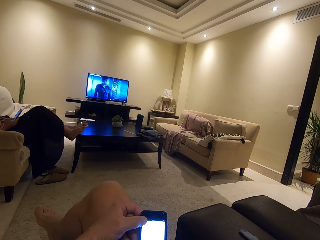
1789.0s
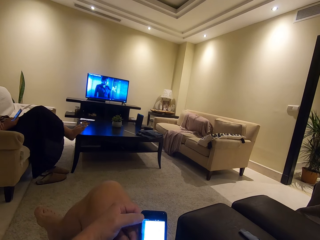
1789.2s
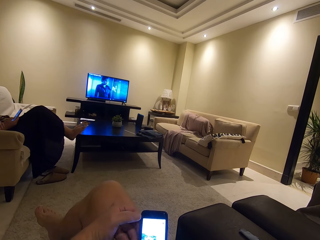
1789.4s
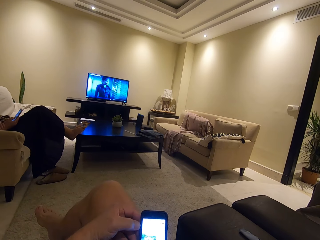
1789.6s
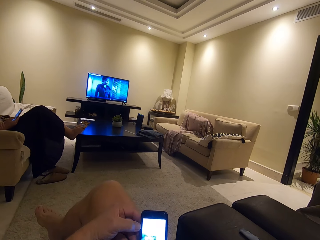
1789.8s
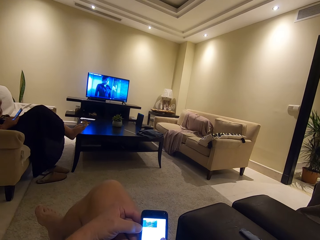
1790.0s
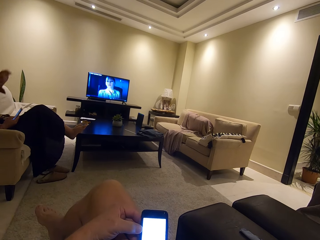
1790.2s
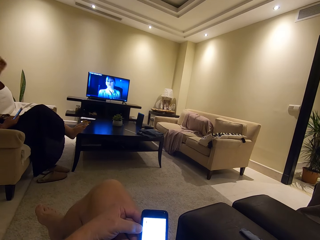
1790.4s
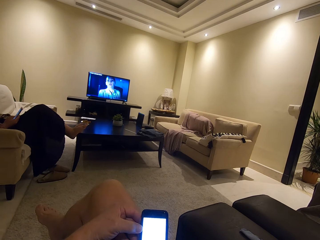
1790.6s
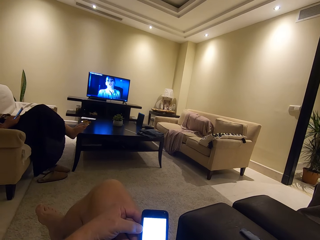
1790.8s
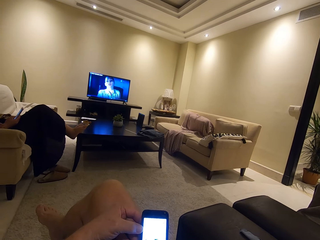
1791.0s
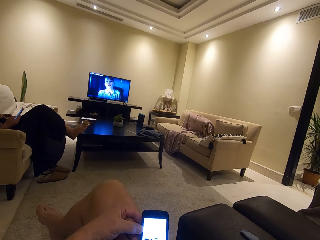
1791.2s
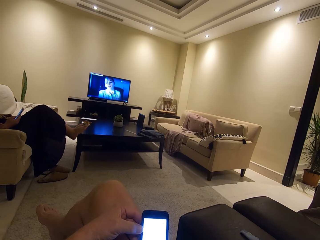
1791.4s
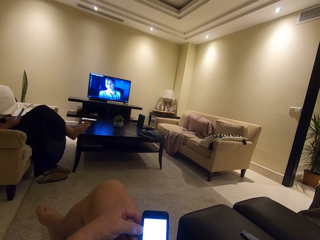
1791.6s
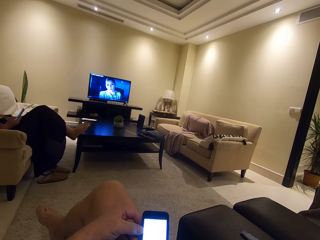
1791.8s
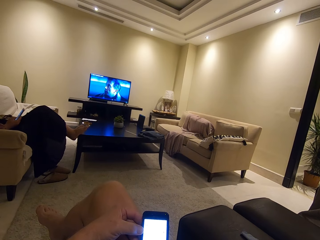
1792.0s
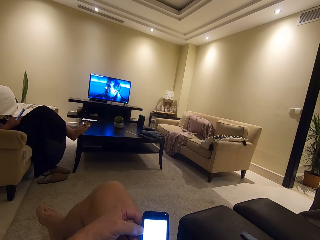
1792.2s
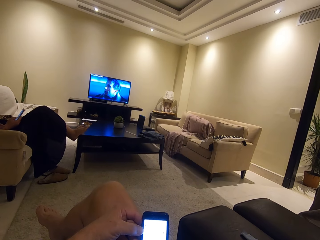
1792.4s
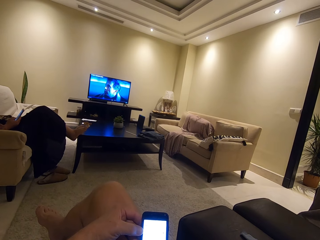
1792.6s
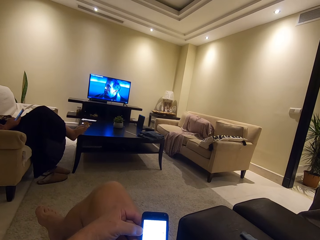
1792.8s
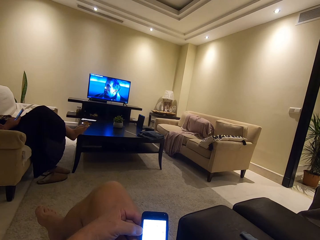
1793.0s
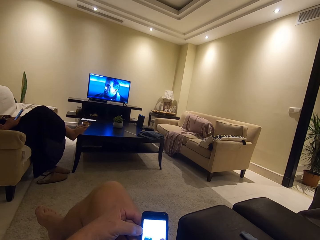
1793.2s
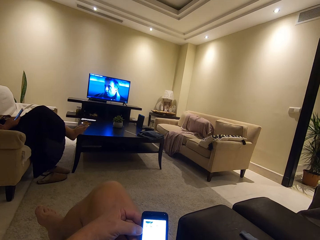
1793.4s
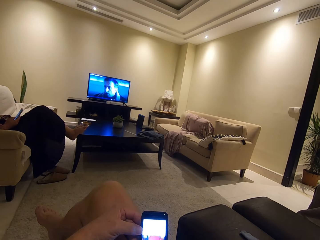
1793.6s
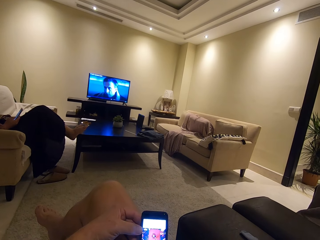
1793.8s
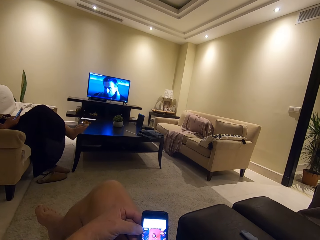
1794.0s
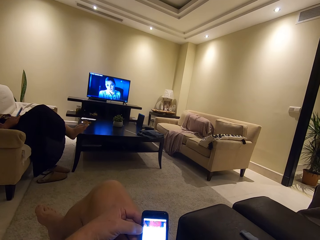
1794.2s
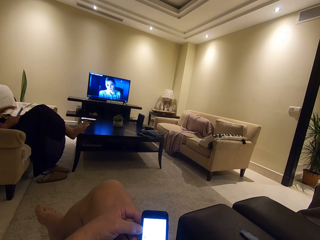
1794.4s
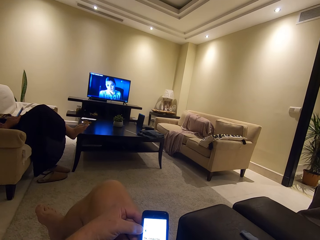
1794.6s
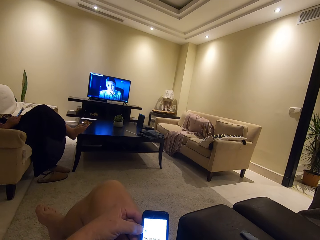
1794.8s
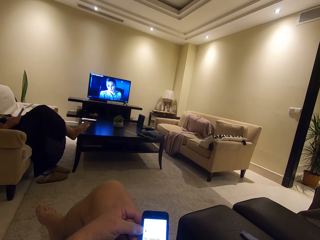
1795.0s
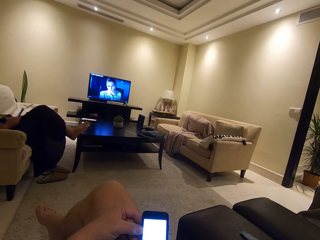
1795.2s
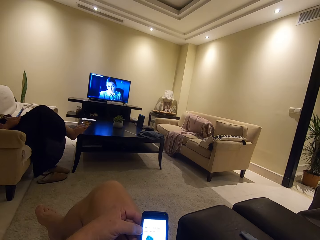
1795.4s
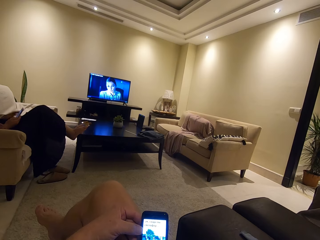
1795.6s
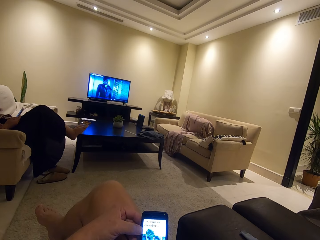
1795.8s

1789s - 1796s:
A person raises the hand.

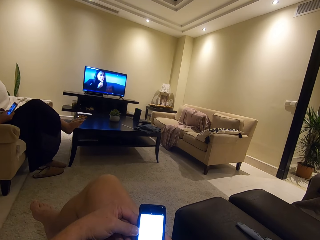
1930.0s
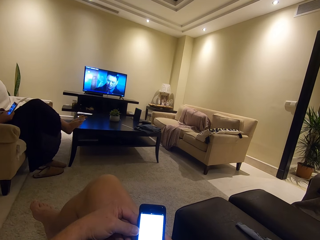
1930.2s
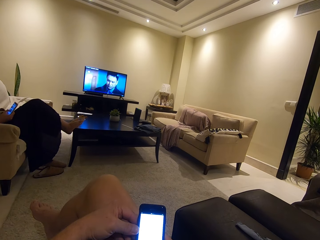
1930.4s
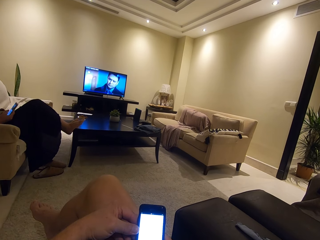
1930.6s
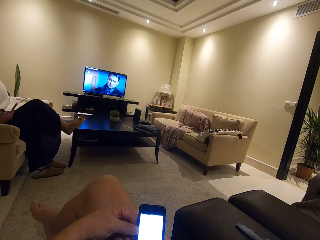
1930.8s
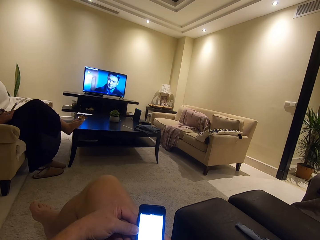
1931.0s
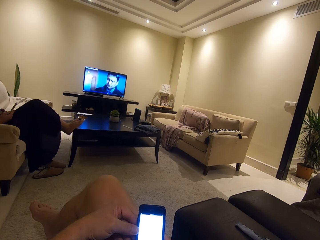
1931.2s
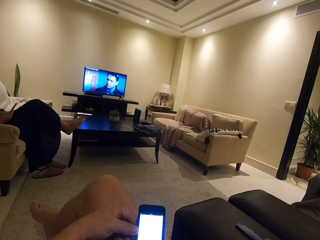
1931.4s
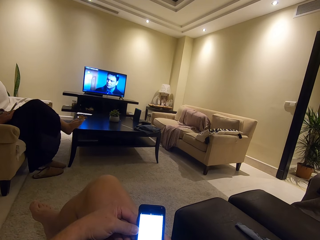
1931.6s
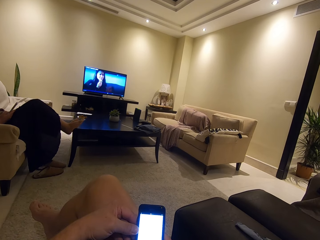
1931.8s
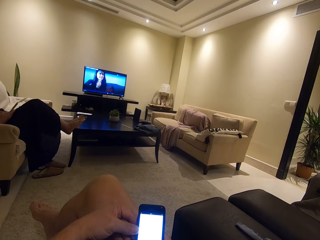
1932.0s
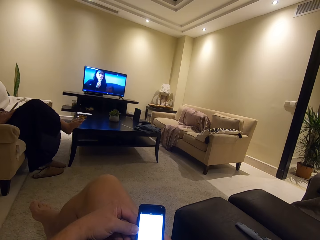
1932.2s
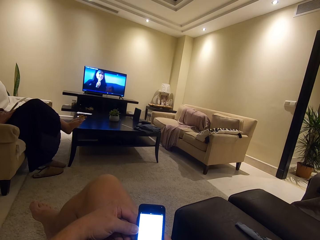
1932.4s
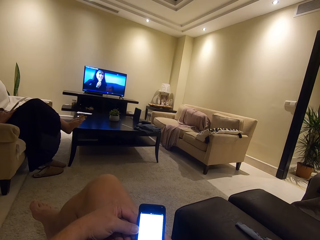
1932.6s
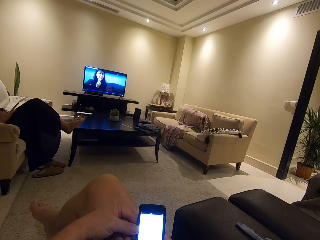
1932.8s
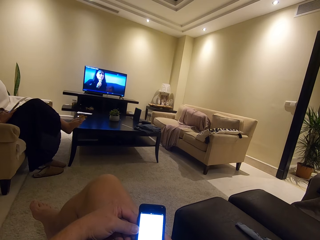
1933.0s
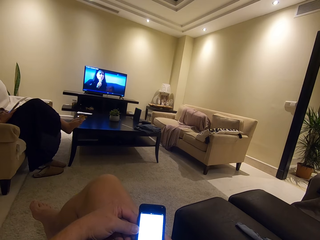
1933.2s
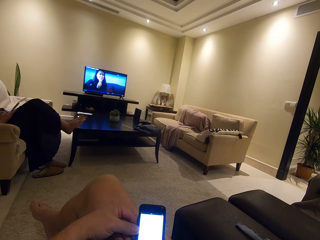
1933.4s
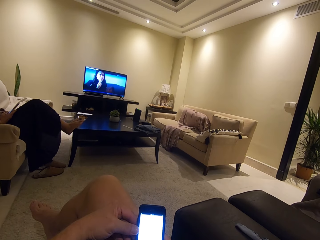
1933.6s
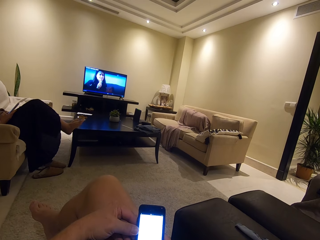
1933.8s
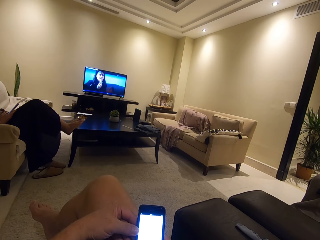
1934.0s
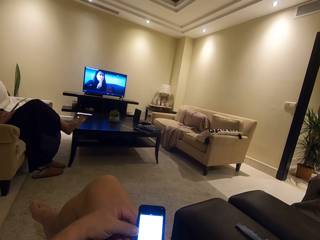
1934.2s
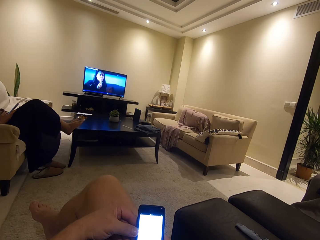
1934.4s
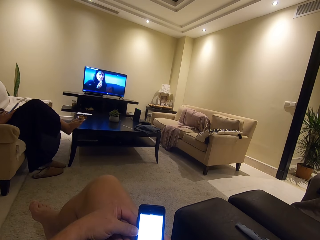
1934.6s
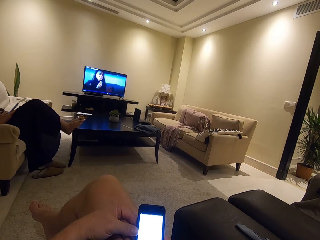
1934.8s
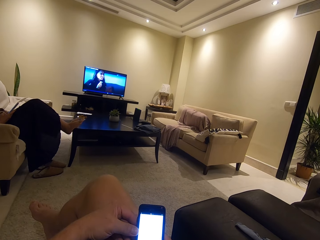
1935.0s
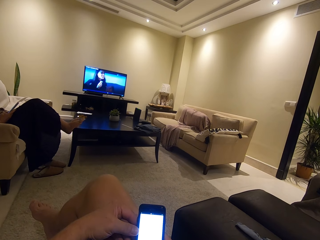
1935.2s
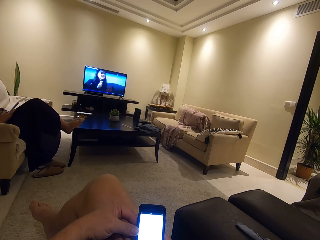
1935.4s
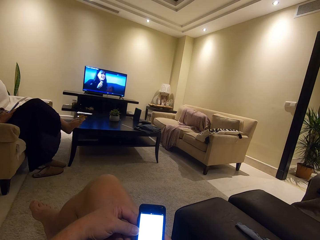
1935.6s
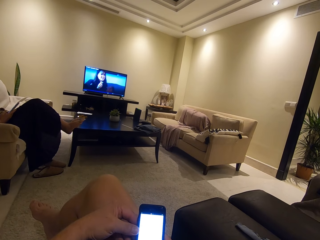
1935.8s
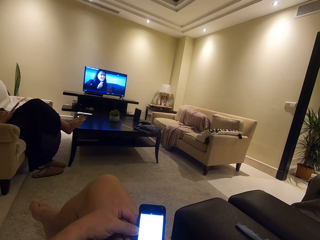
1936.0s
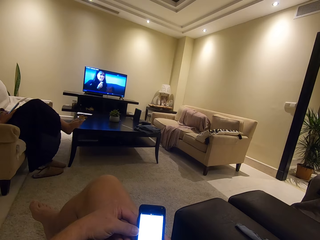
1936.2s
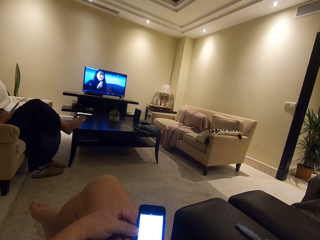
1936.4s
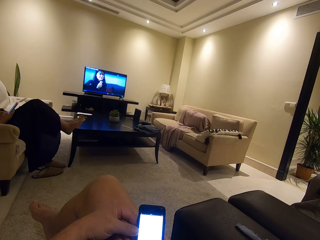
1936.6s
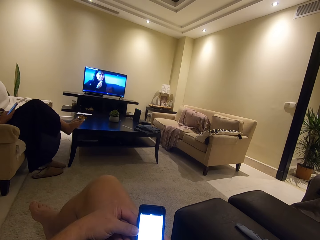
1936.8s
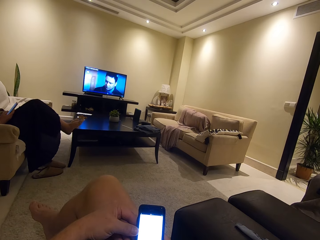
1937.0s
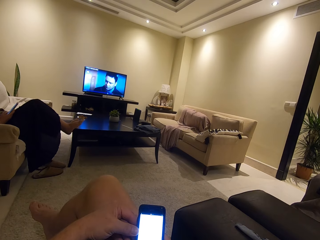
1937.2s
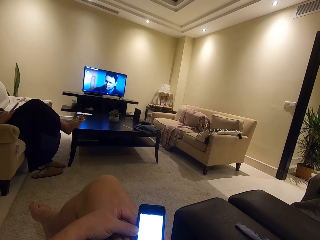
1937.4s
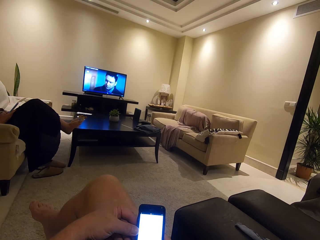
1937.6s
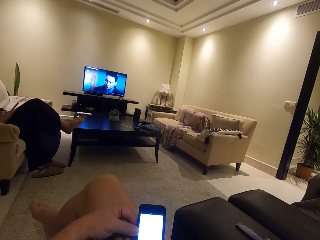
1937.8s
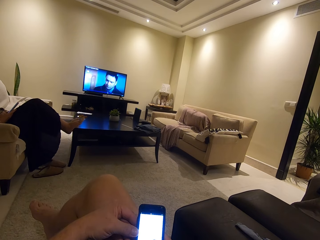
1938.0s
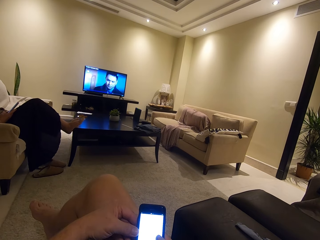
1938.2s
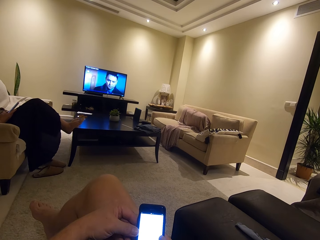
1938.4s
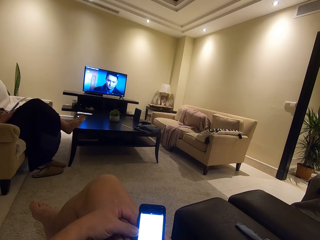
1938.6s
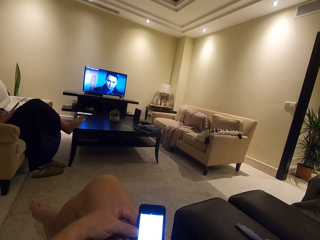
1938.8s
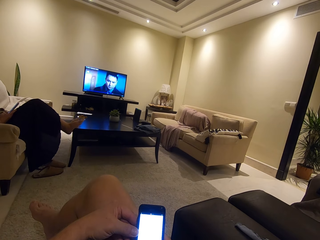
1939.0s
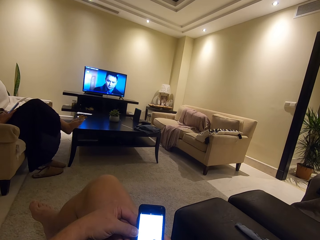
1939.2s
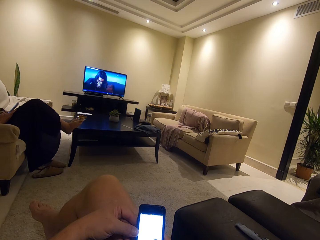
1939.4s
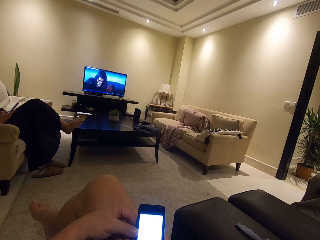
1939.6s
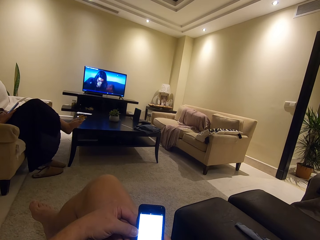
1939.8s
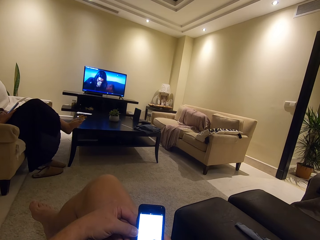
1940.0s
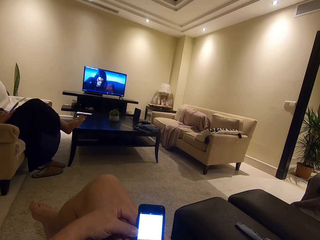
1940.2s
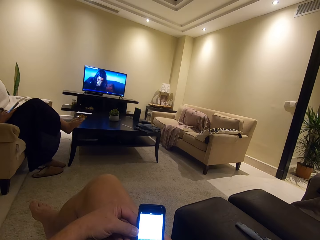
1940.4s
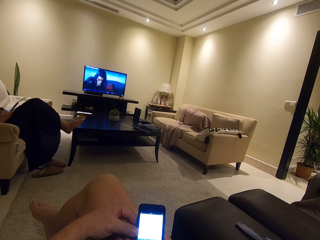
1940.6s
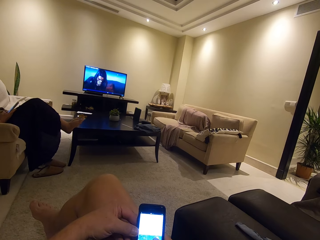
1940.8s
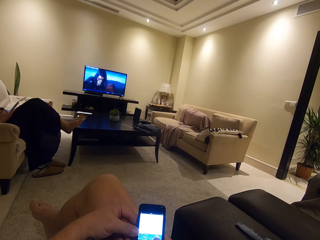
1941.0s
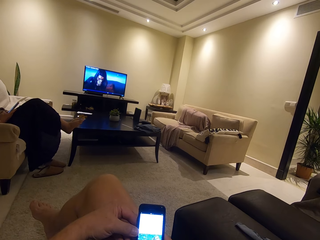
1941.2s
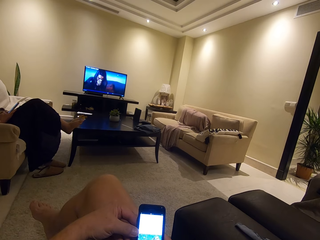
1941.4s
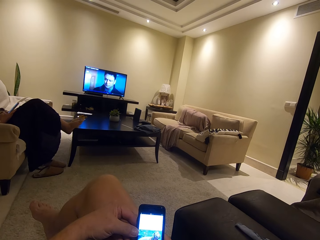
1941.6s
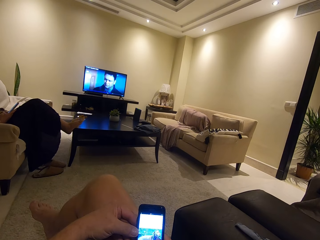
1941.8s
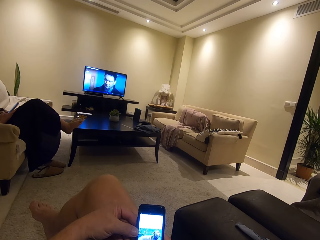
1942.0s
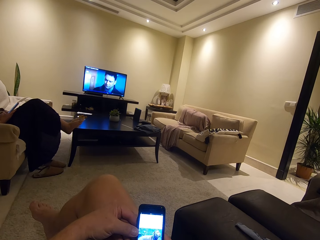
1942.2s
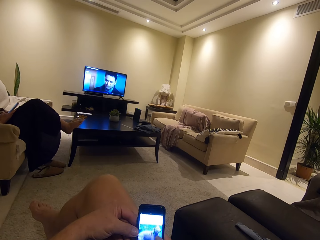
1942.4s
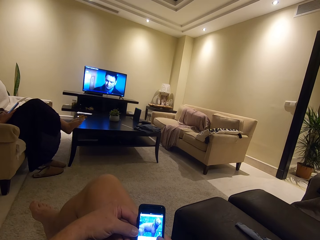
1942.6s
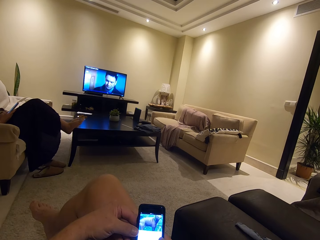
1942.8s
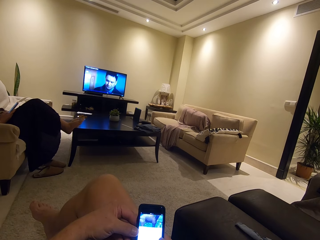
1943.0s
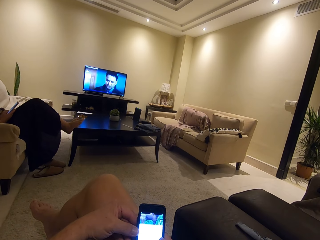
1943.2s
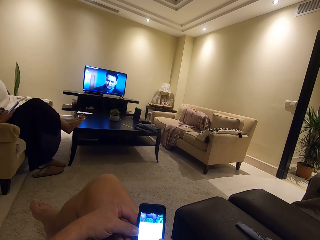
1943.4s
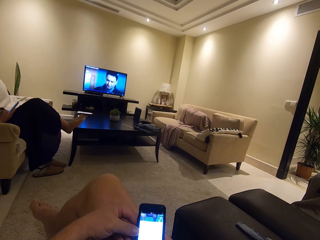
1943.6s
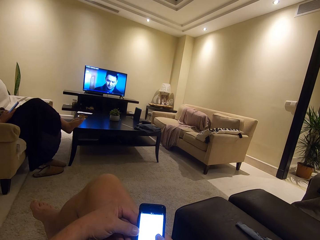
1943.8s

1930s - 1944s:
The camera wearer watches the television. They operate a phone.
